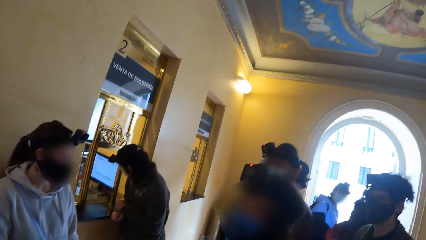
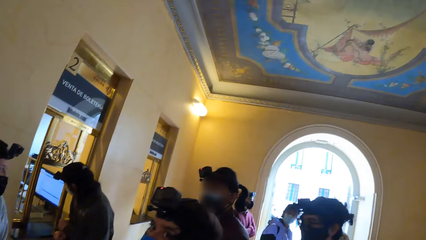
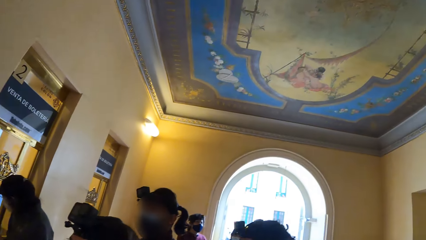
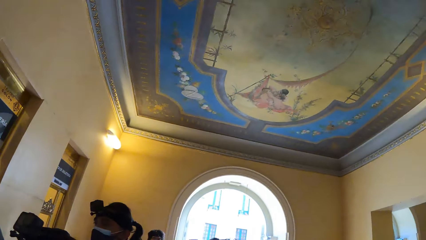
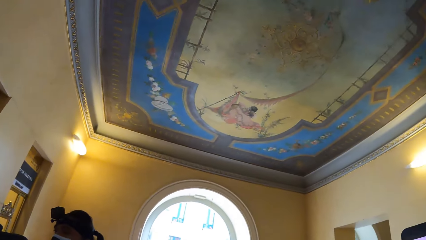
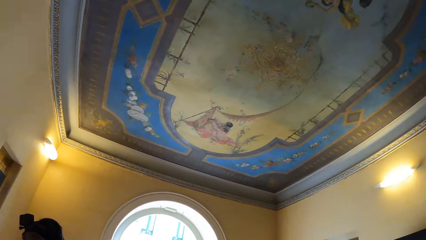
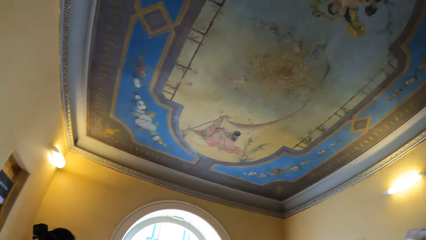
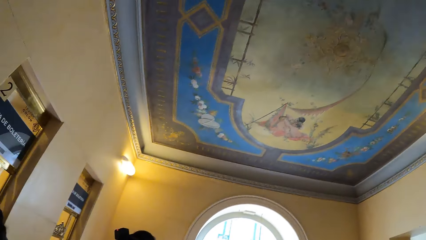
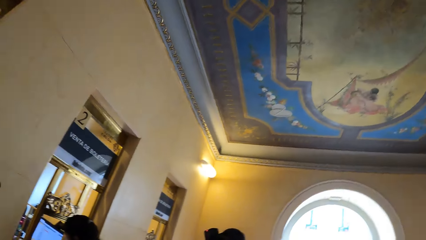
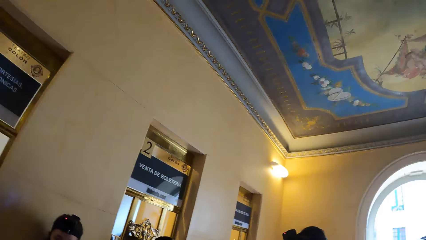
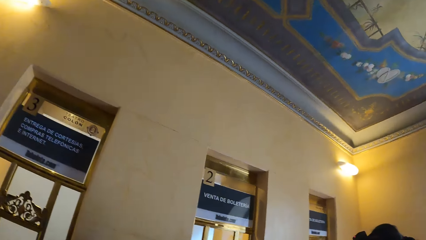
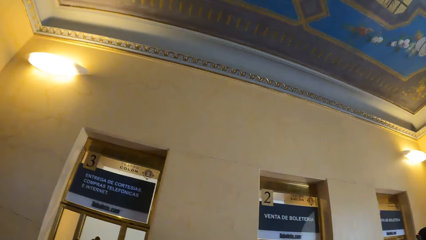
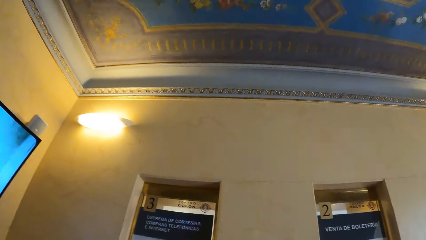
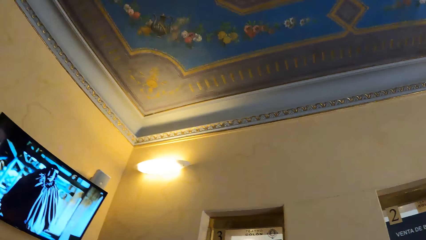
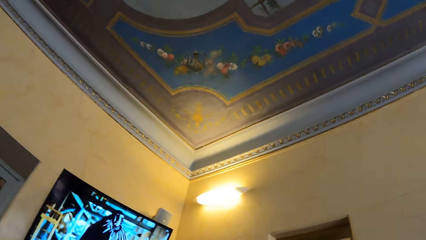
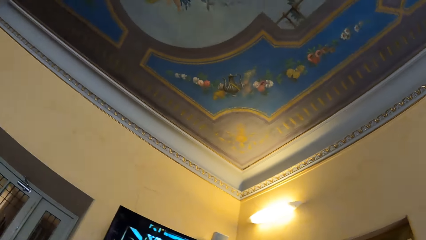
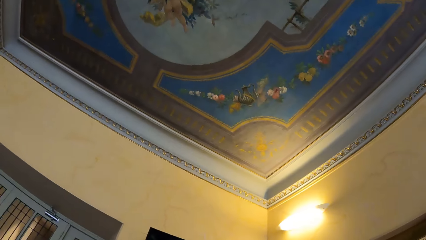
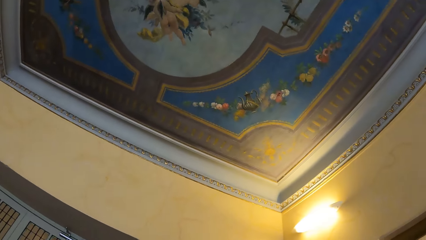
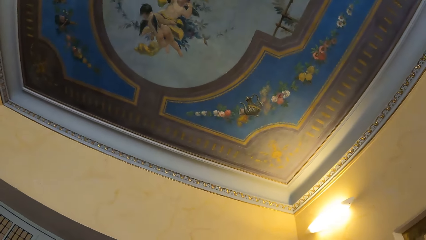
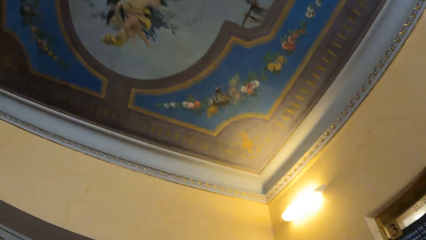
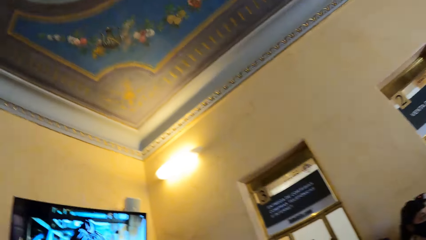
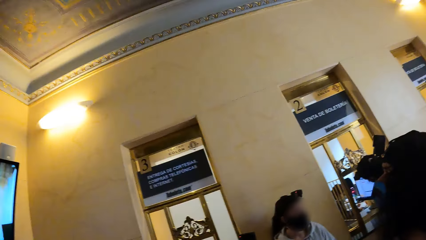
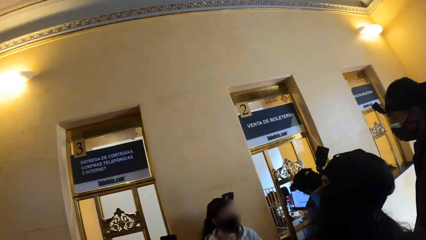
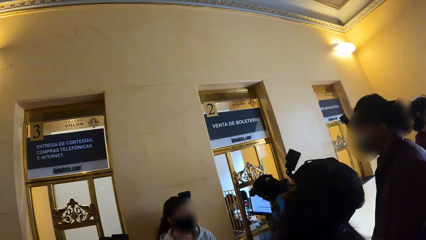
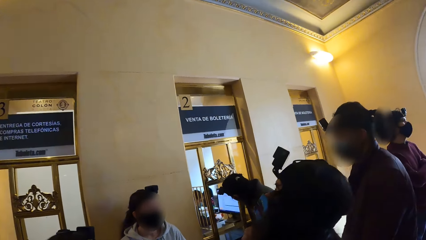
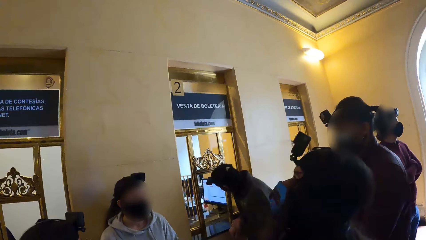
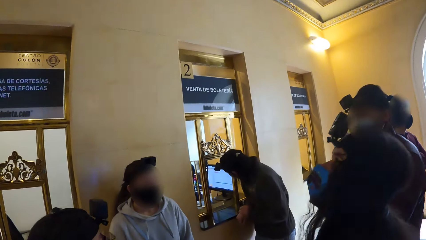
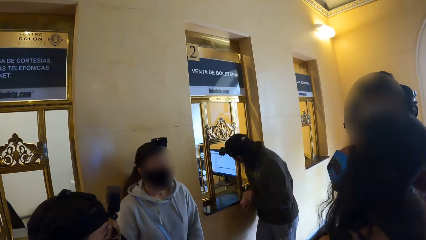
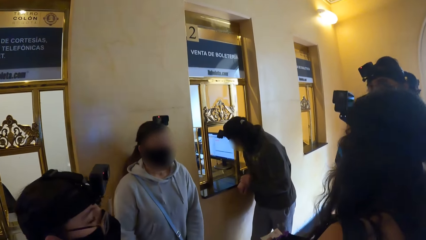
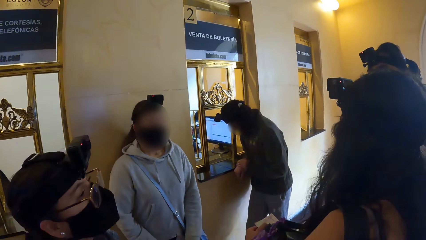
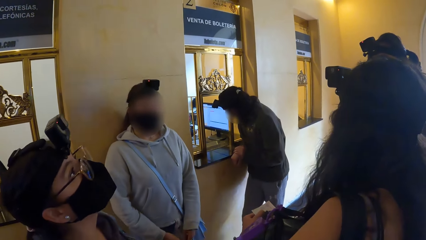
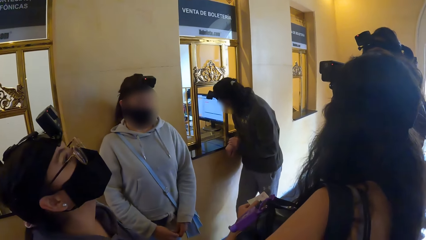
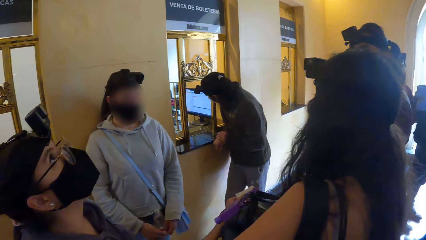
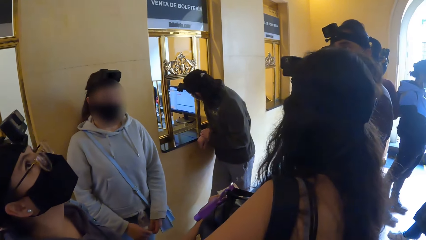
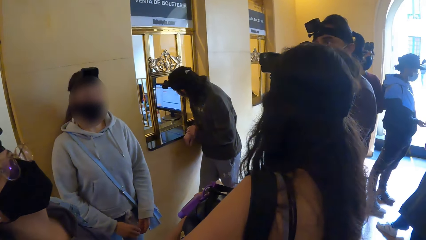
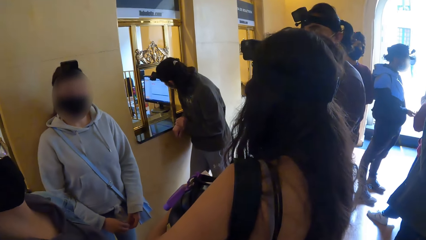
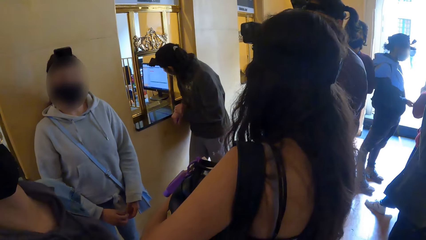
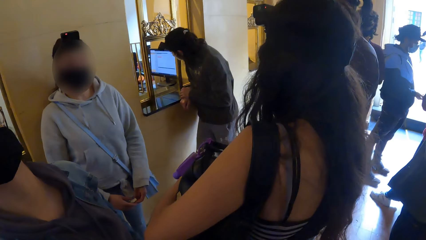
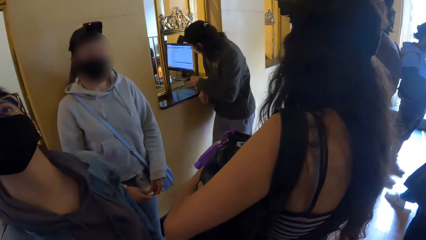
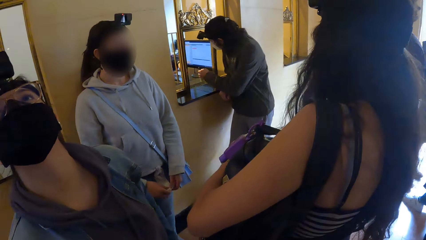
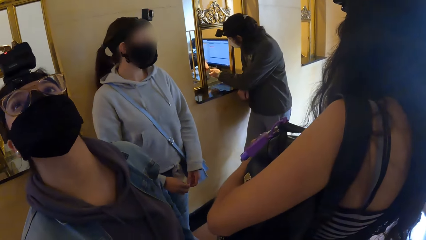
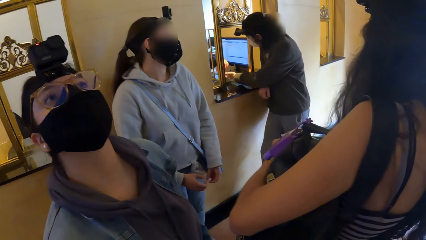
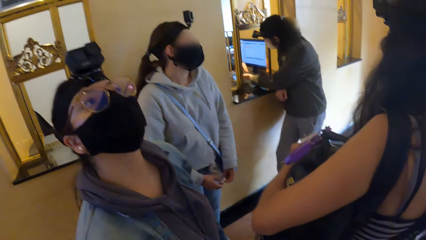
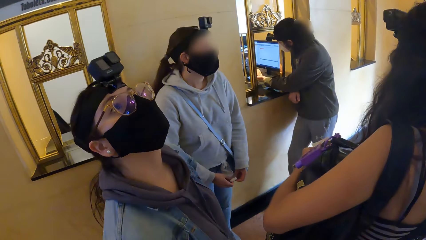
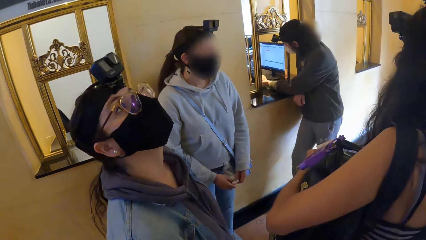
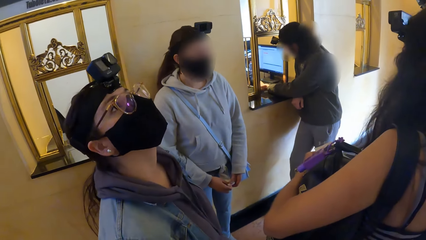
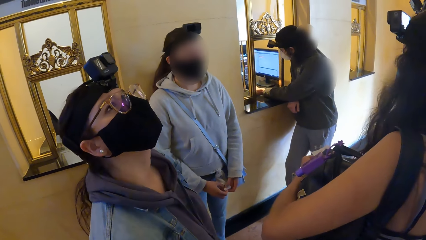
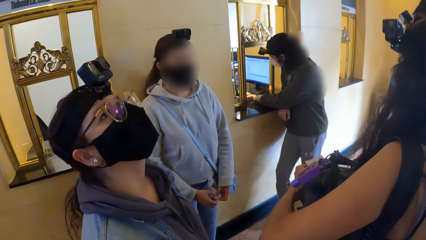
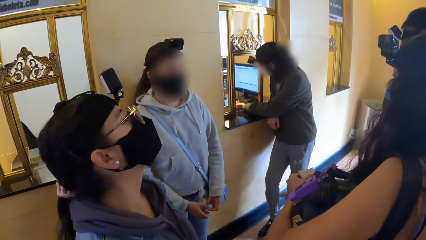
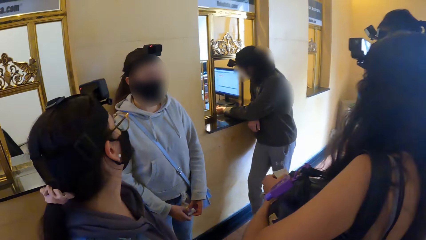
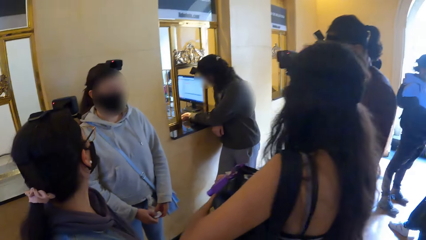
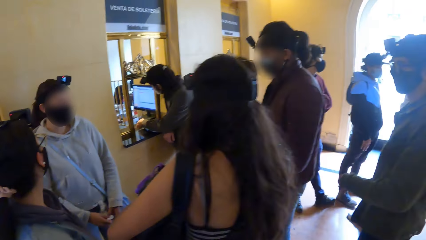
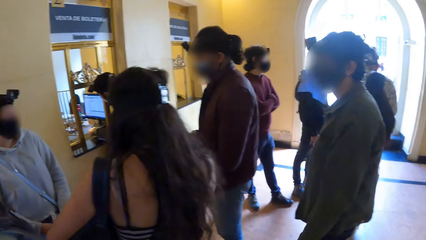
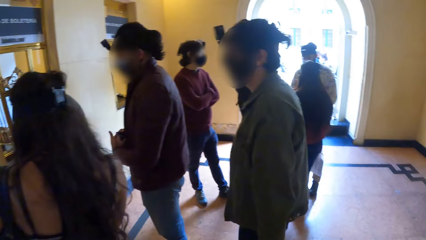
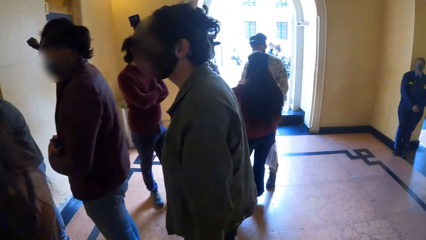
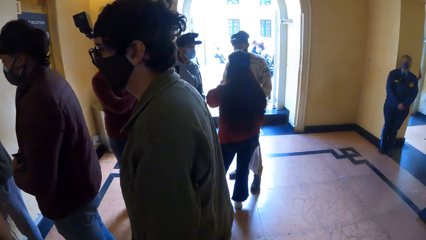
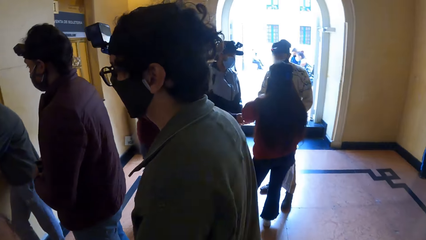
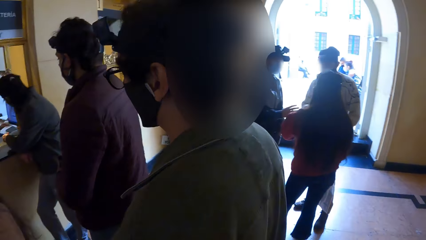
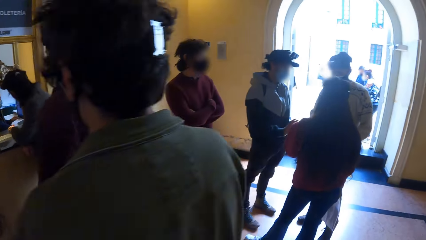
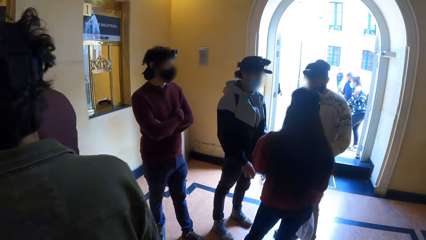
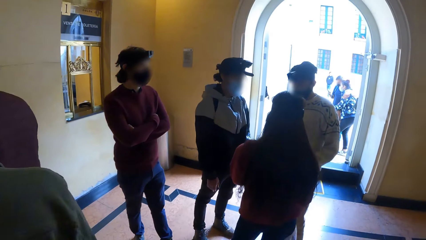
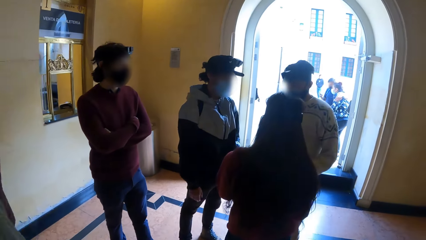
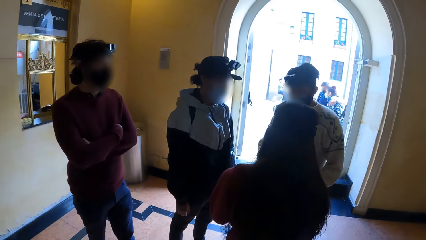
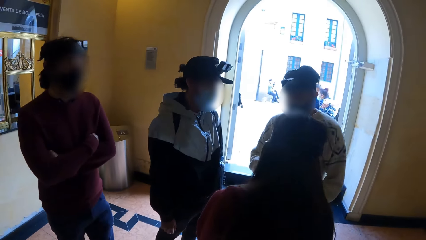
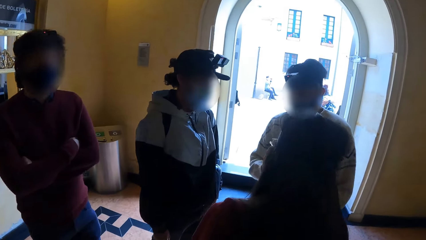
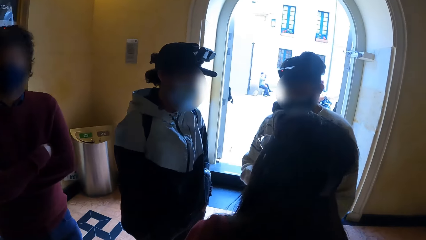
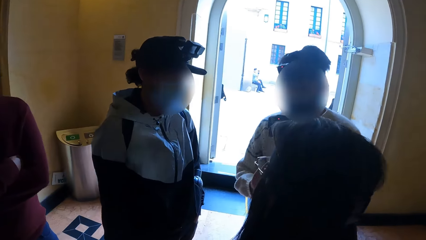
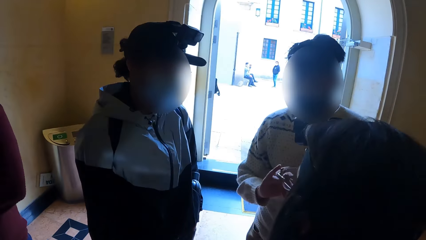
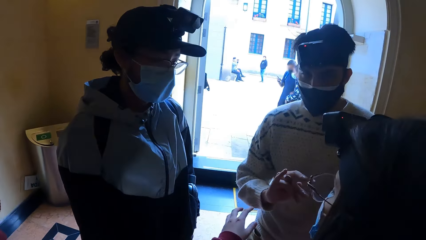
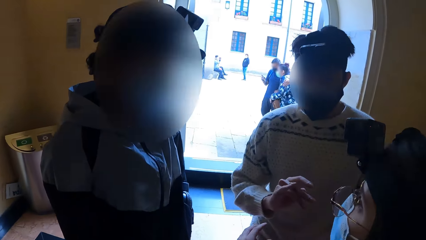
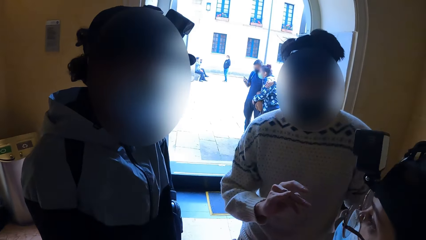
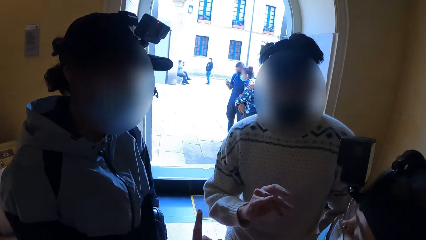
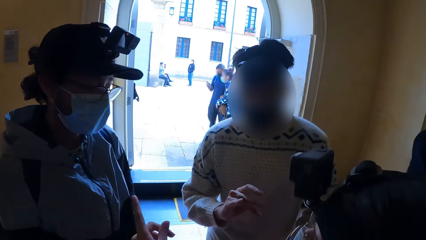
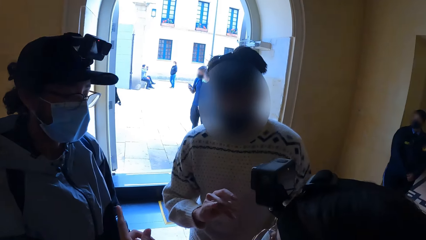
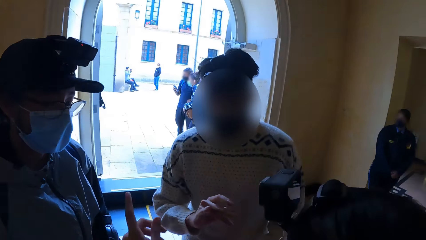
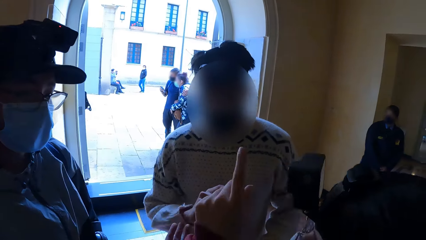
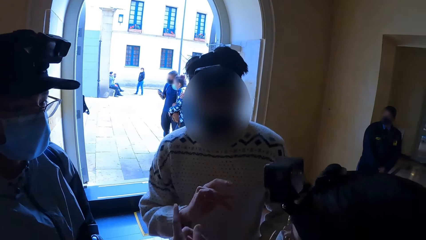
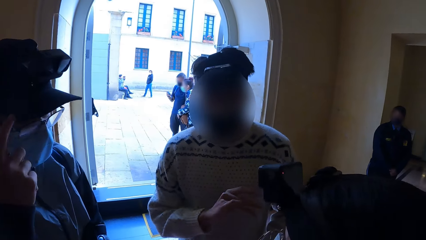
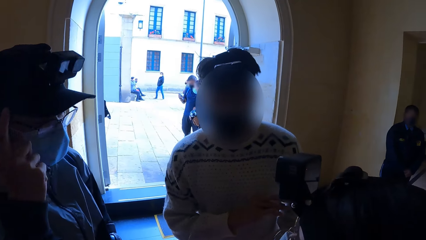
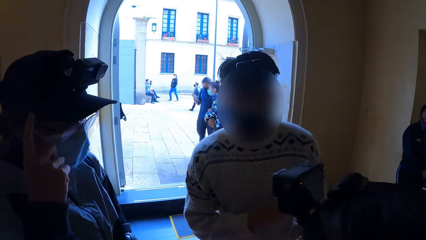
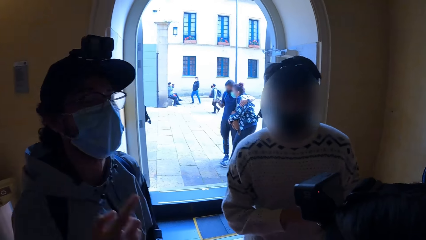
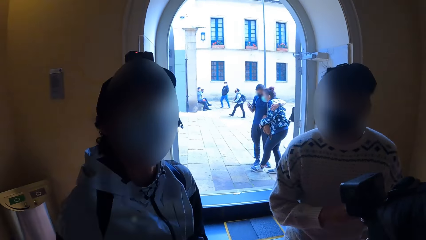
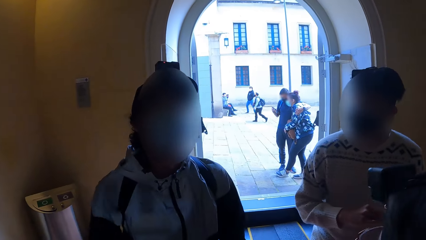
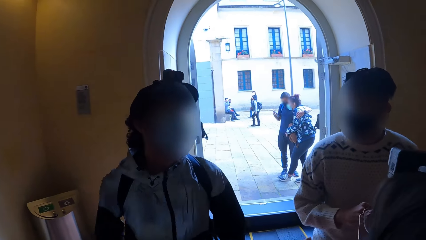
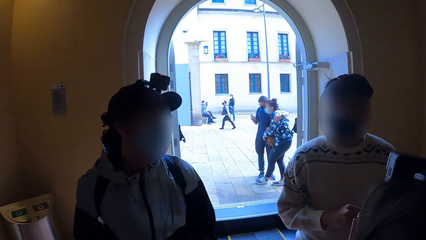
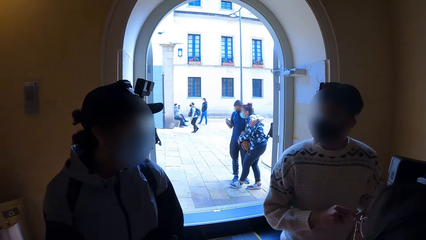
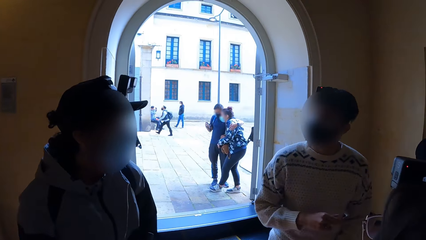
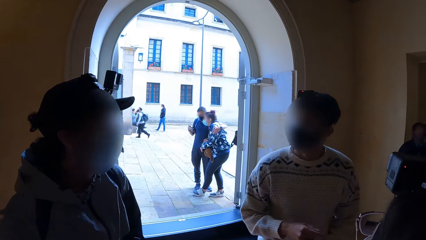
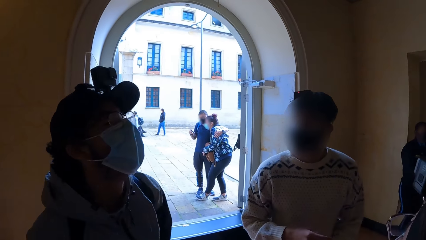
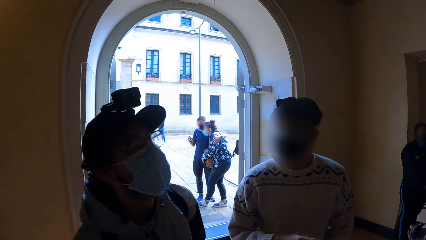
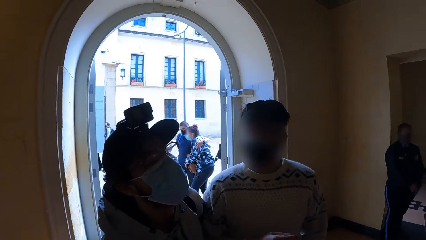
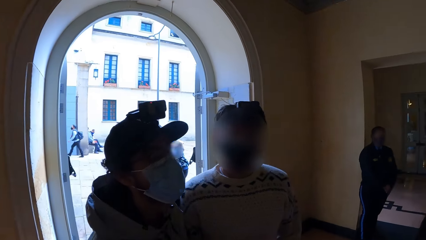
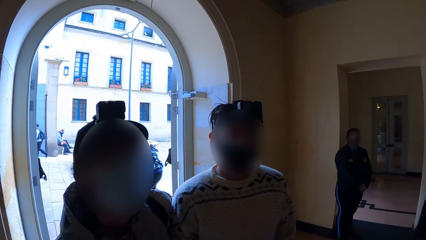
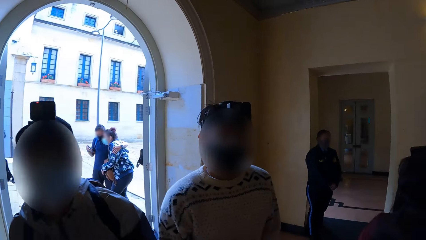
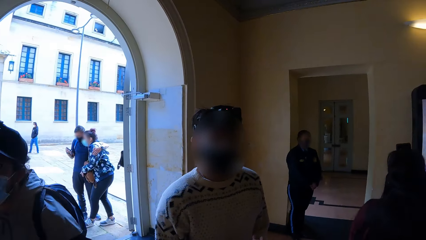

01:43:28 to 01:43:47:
A woman at the counter interacts with the man.
